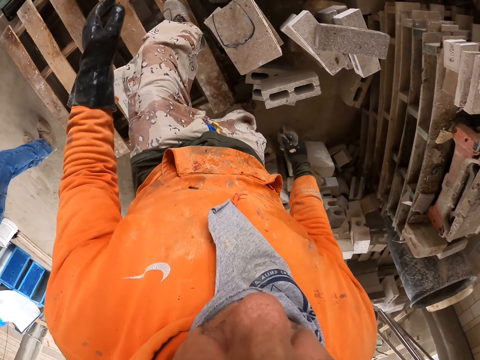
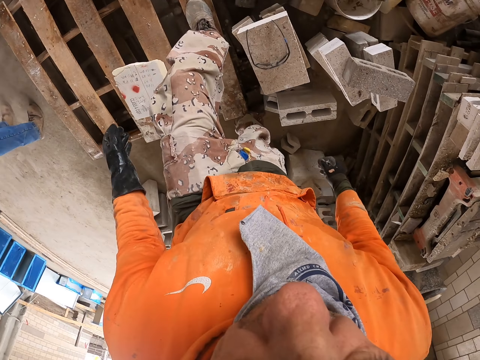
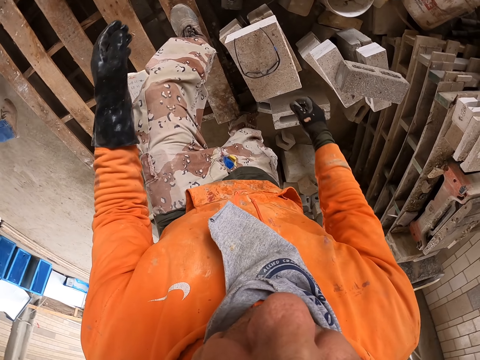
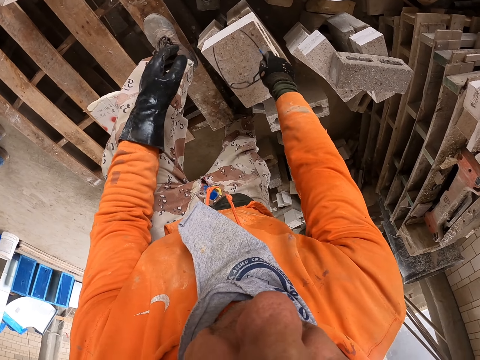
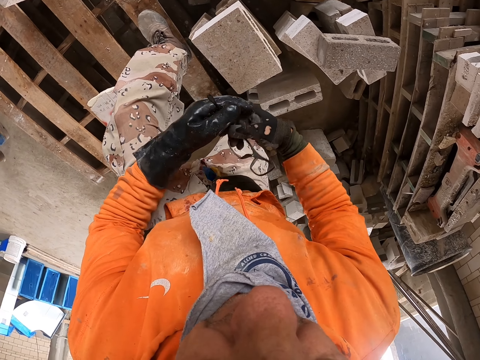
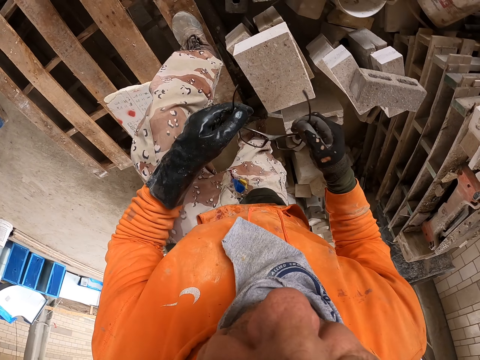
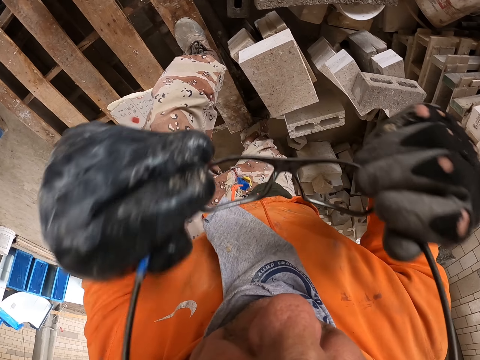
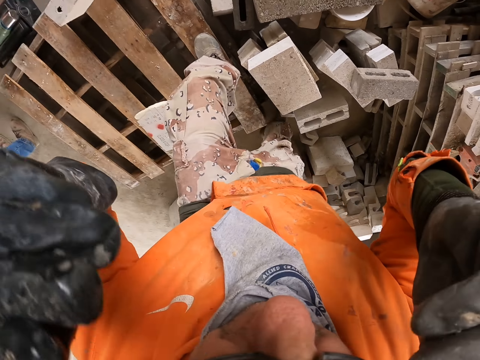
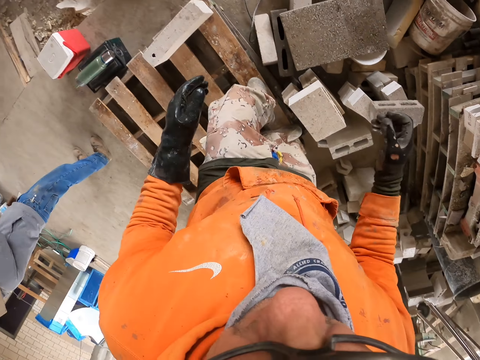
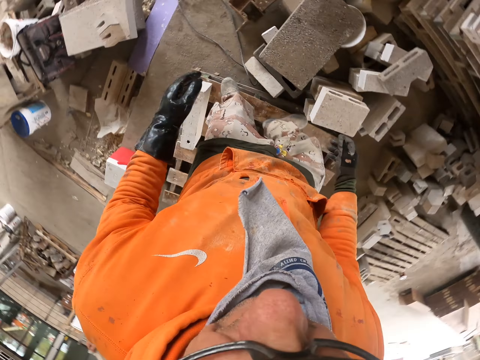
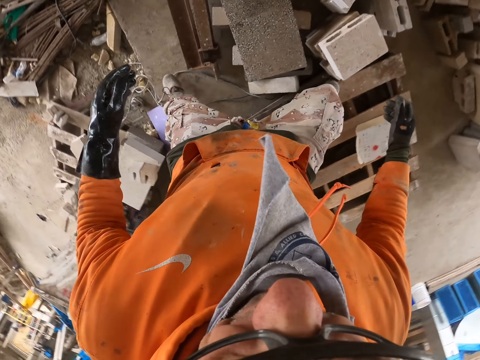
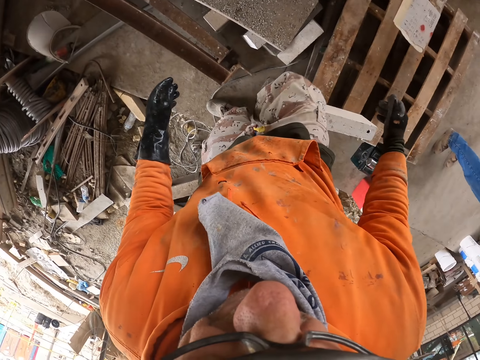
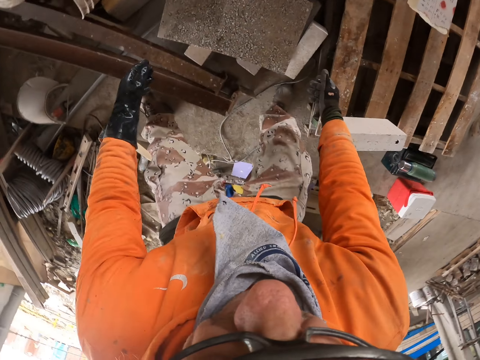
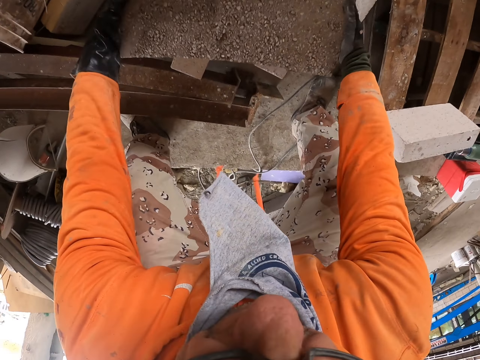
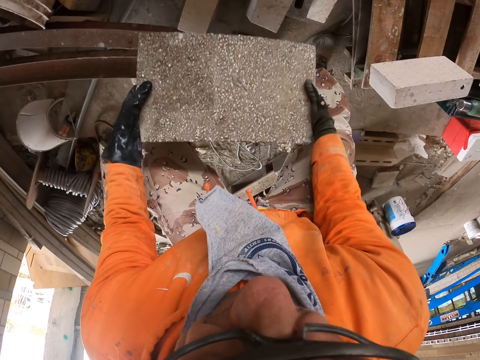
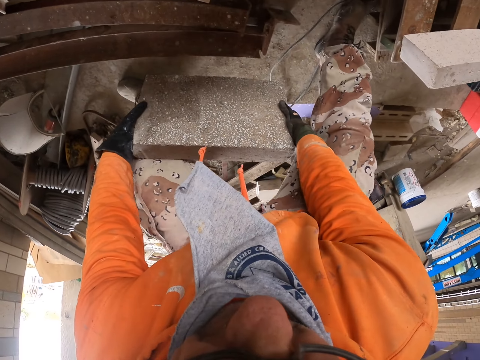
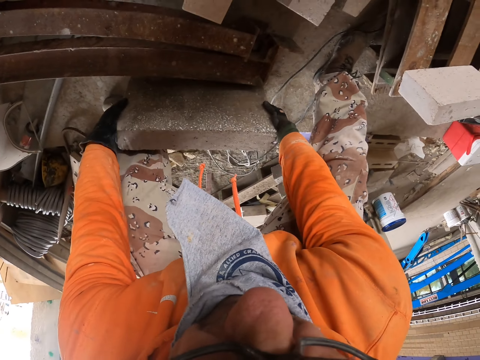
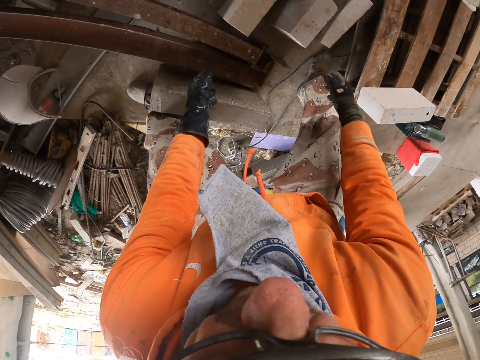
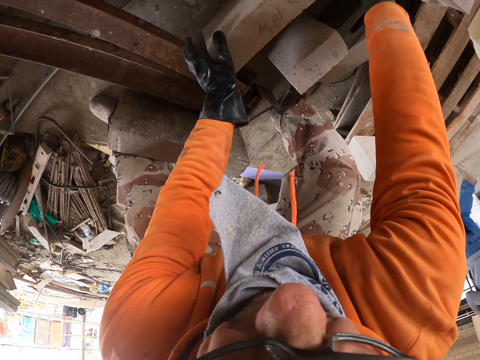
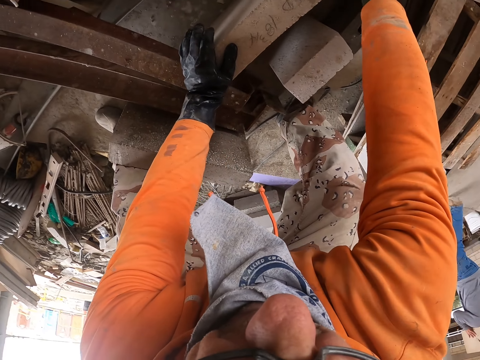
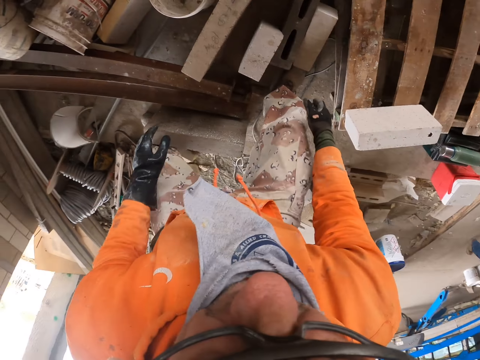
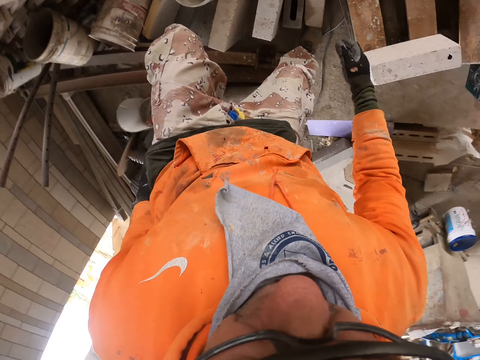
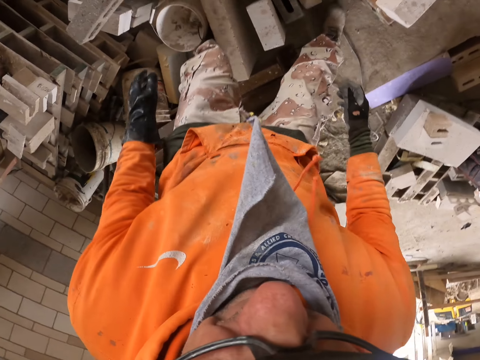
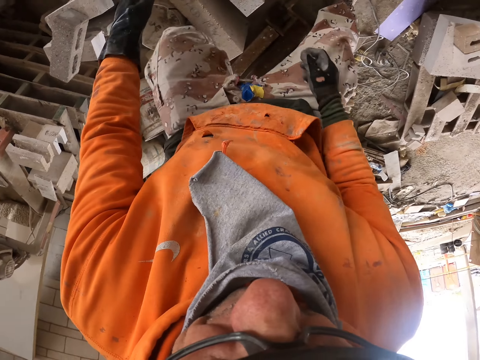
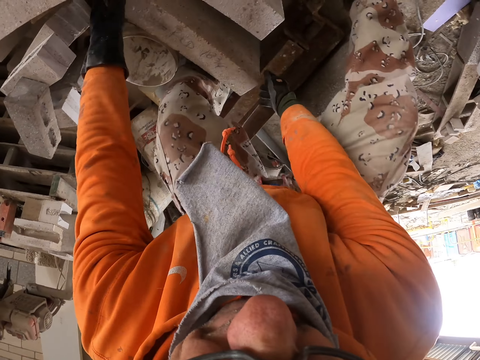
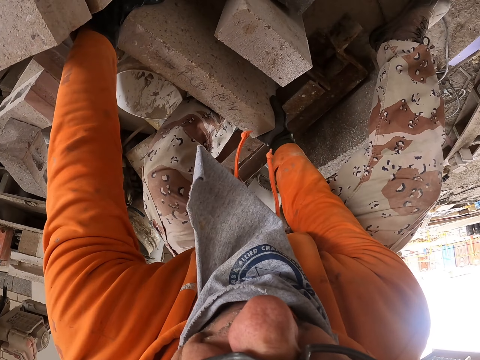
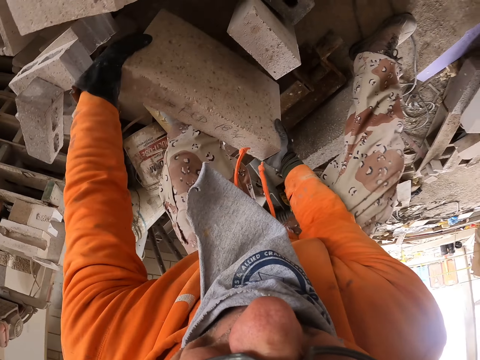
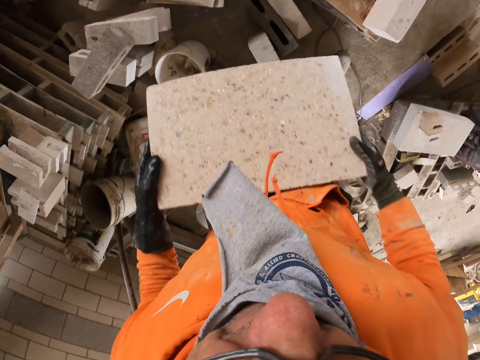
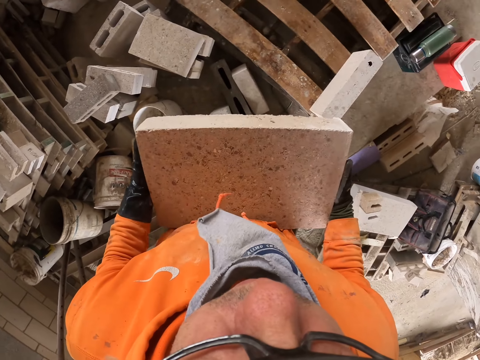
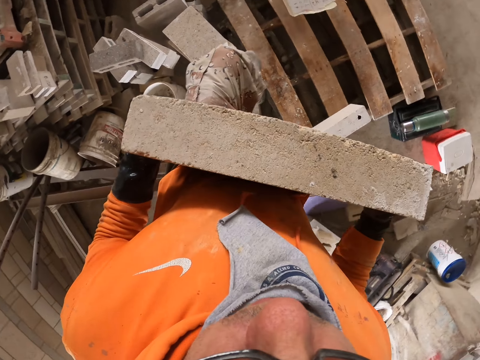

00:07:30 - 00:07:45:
The camera wearer steps on the wood pallet. They pick the glasses on the block stone. They hold the sunglasses. They wear the sunglasses. They walk on the floor. They bend down. They pick the block stone on the floor. They hold a concrete block. They put the block stone on the floor. They pick the block stone on the floor. They turn around. They walk on the floor. They pick the block stone on the floor. They hold the concrete block.

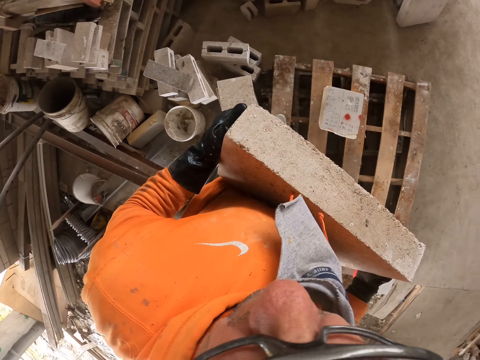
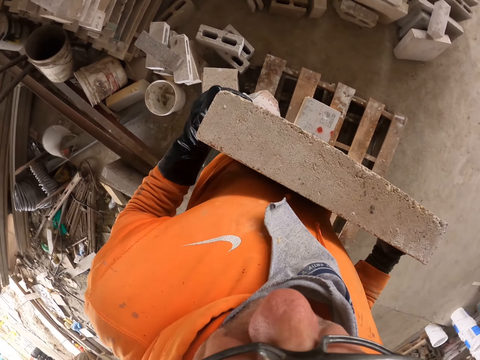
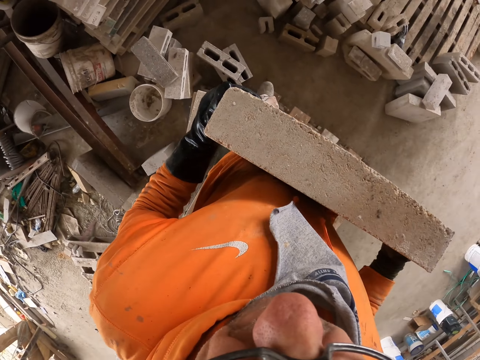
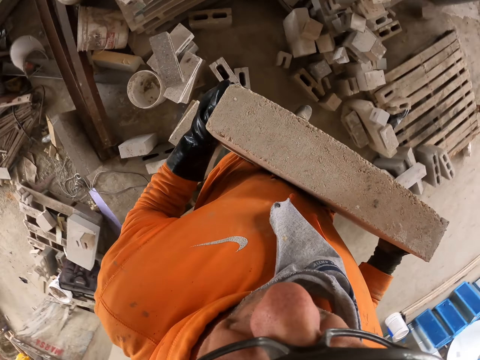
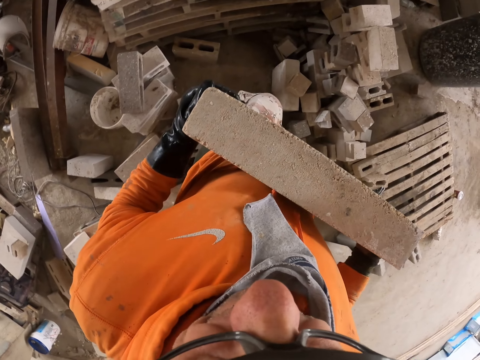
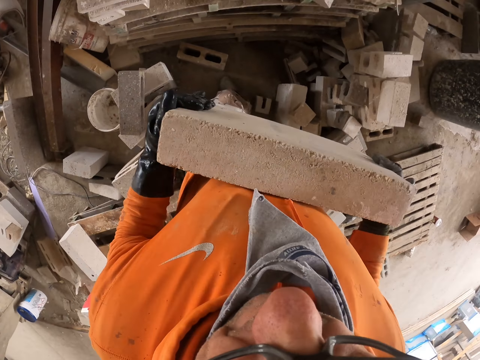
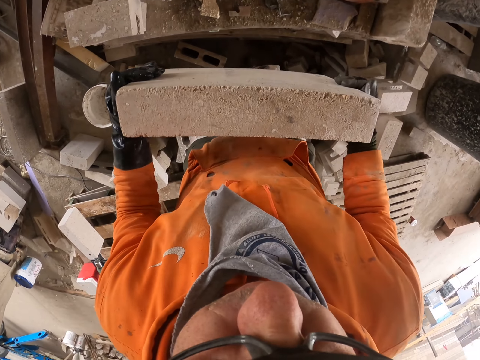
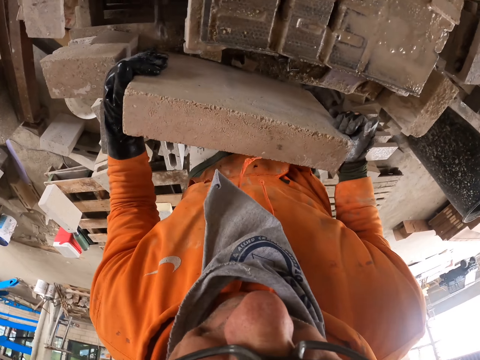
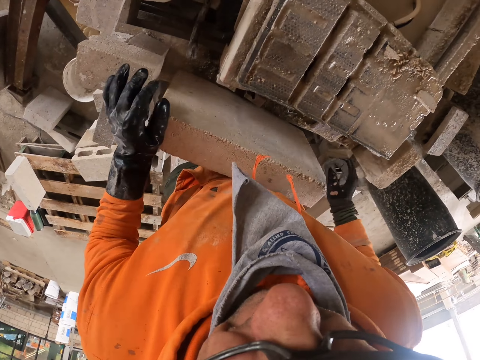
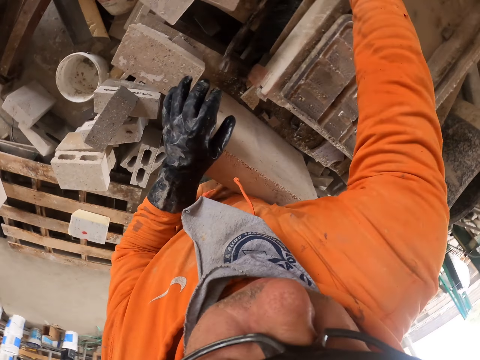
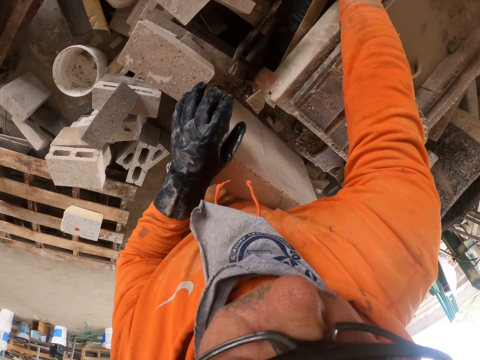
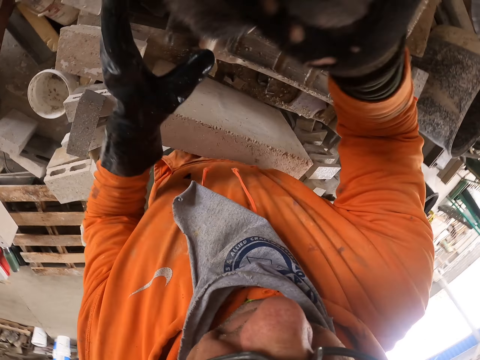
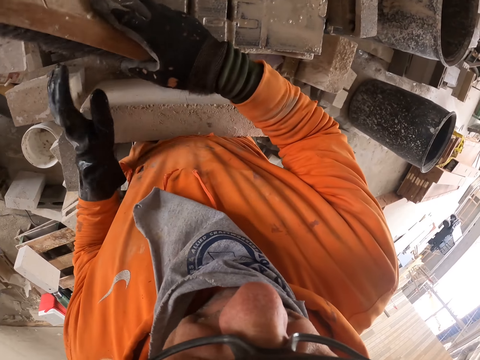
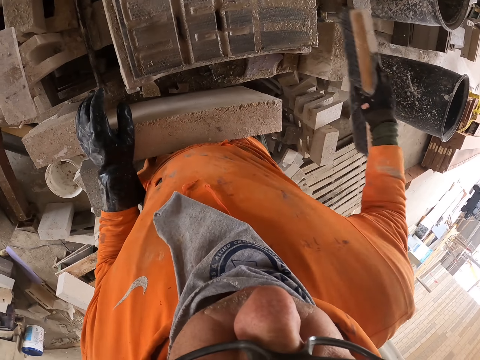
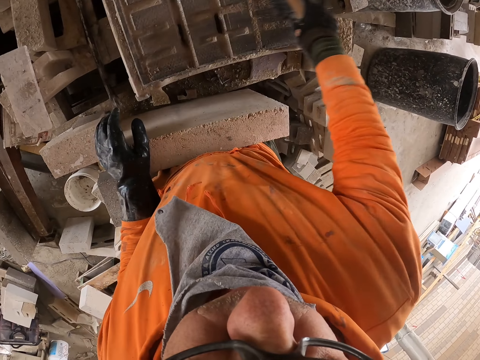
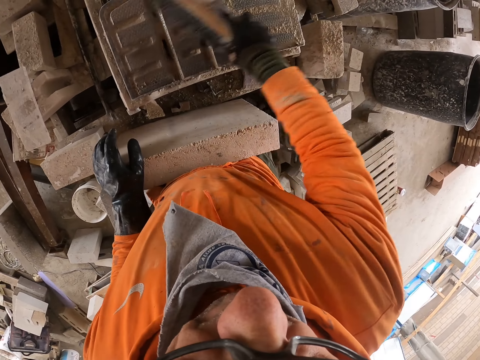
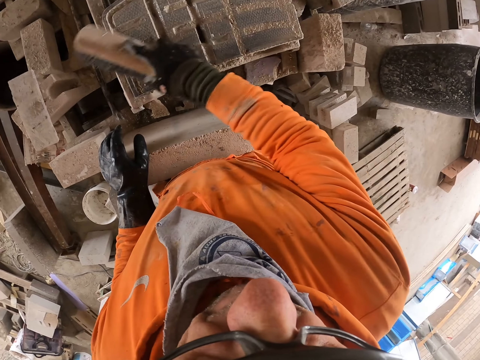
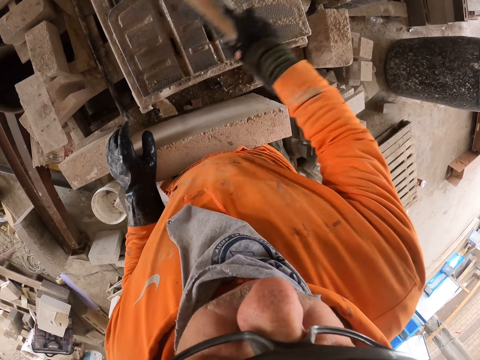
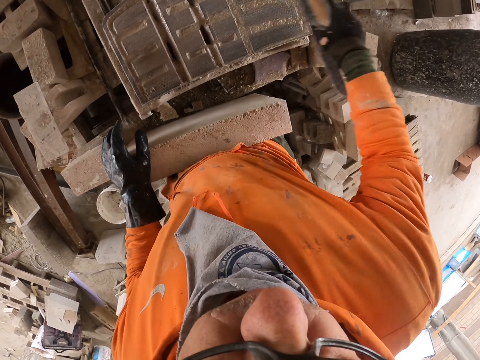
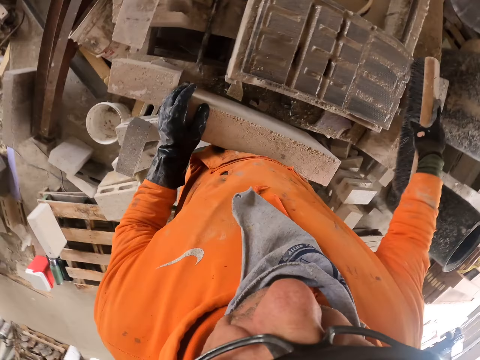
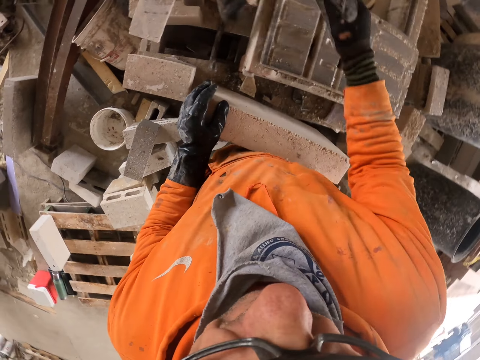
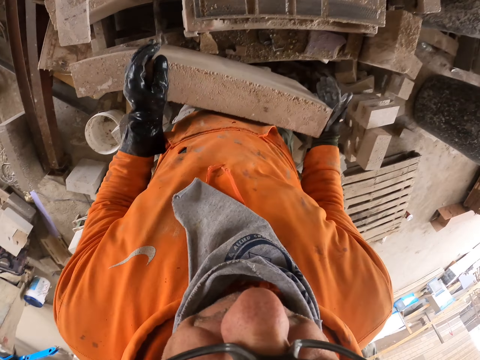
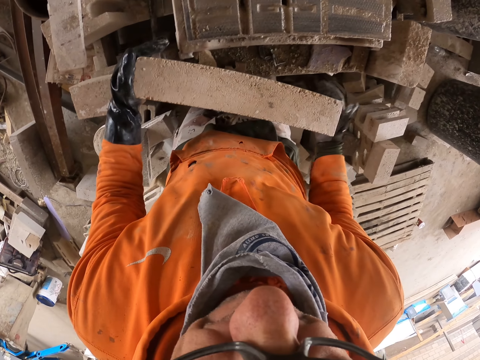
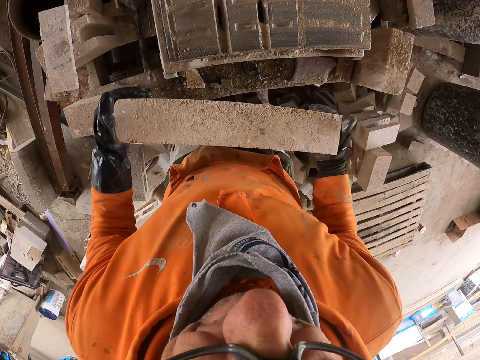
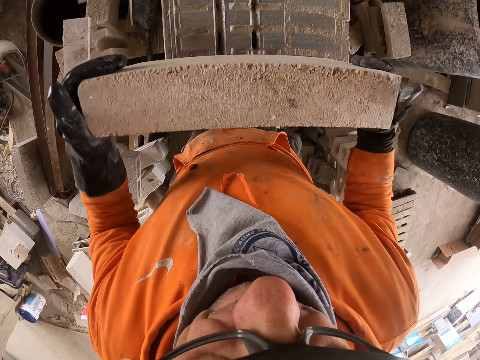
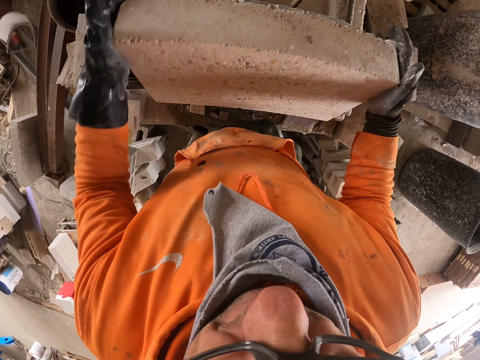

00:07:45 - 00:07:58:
The camera wearer walks on the floor. They put the block stone on the wall. They pick the brush on the wall. They wipe the machine cutter with the brush. They throw the brush on the floor. They turn around. They hold a concrete block. They put the block stone on the machine cutter.
